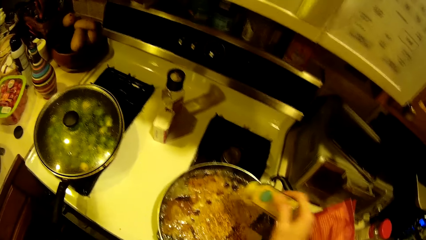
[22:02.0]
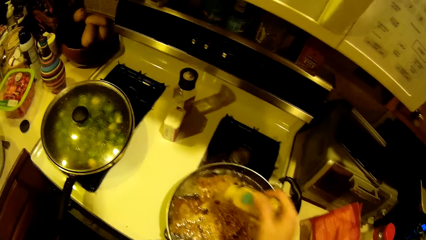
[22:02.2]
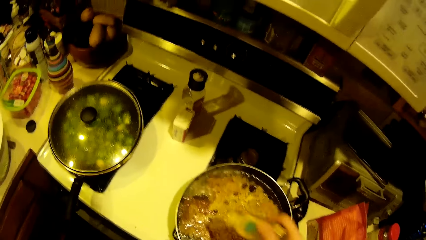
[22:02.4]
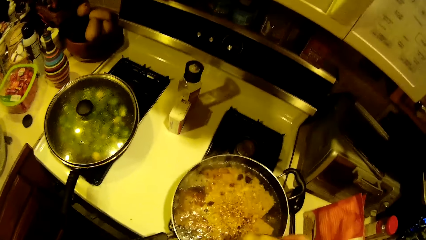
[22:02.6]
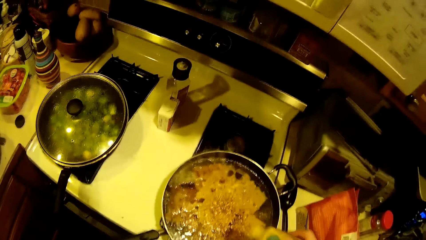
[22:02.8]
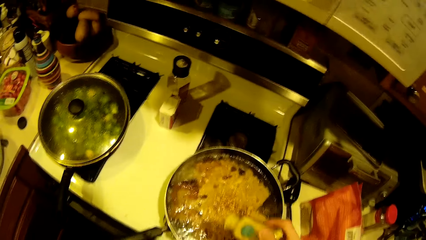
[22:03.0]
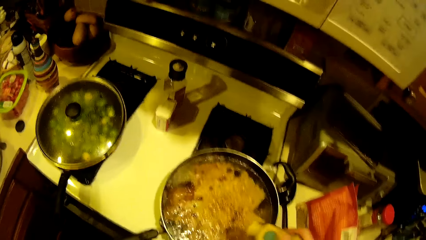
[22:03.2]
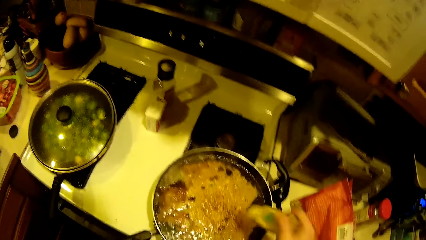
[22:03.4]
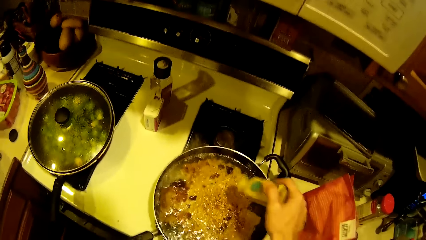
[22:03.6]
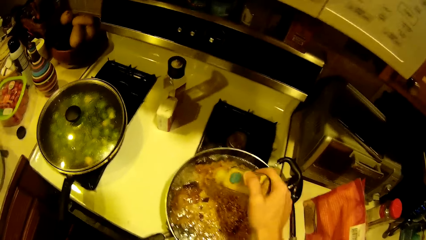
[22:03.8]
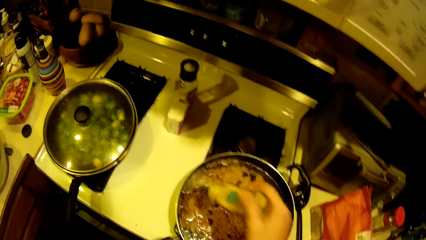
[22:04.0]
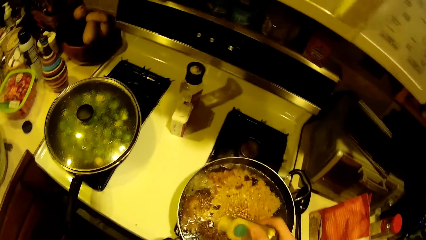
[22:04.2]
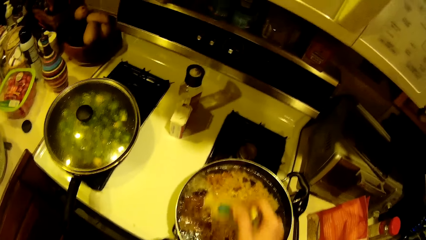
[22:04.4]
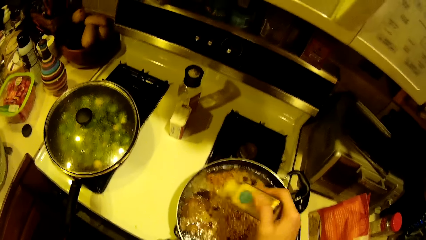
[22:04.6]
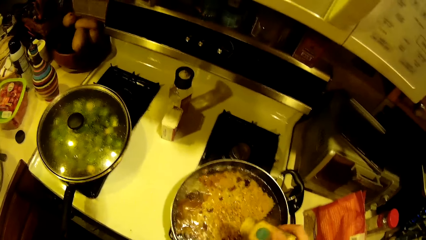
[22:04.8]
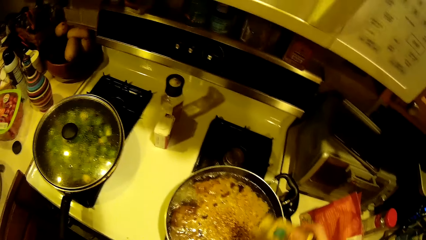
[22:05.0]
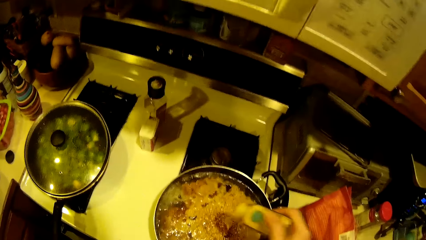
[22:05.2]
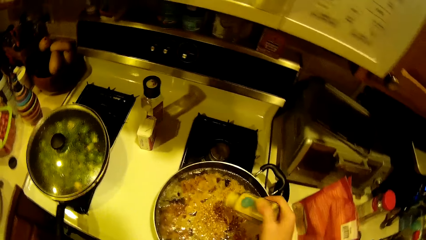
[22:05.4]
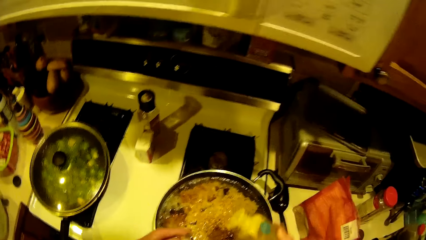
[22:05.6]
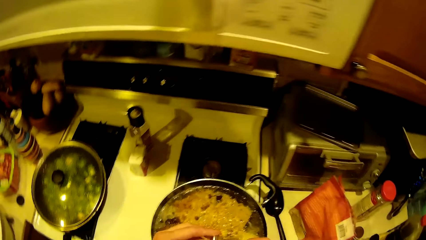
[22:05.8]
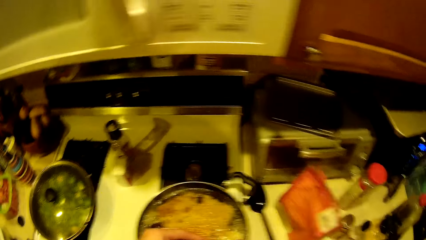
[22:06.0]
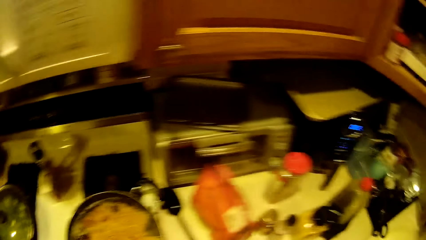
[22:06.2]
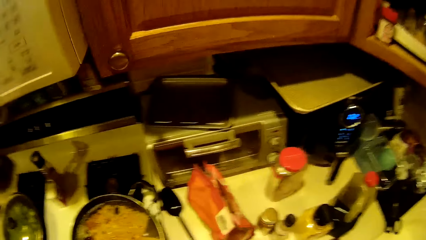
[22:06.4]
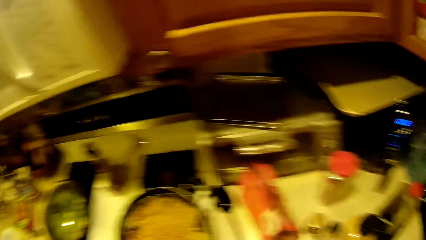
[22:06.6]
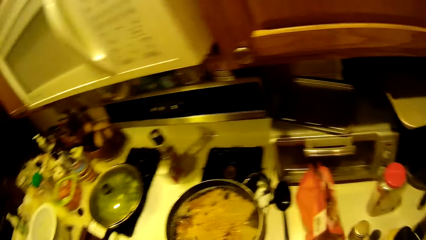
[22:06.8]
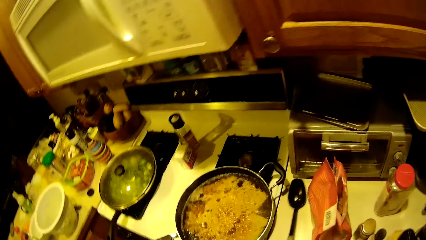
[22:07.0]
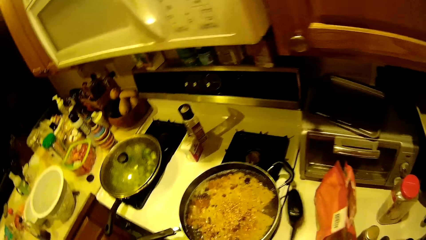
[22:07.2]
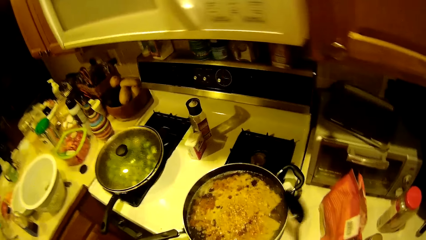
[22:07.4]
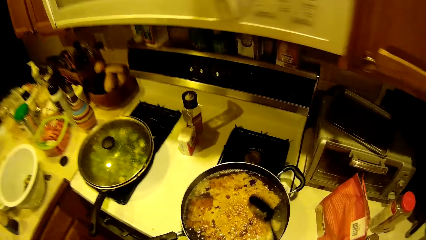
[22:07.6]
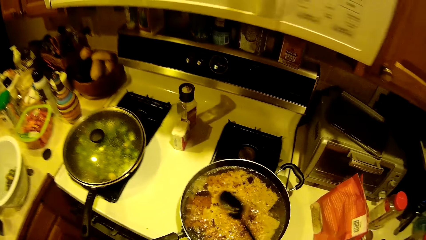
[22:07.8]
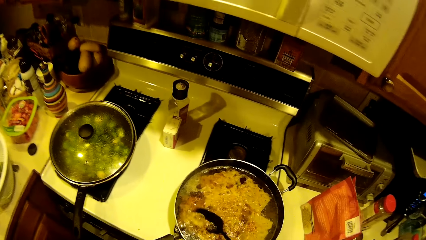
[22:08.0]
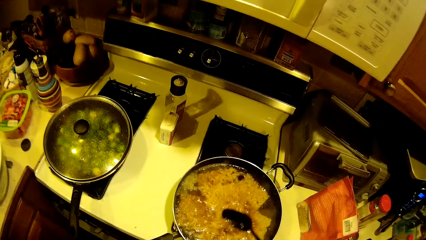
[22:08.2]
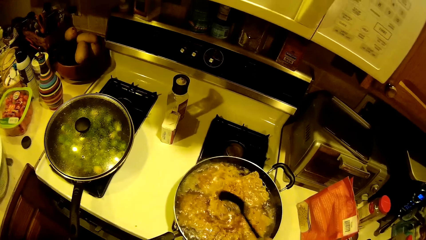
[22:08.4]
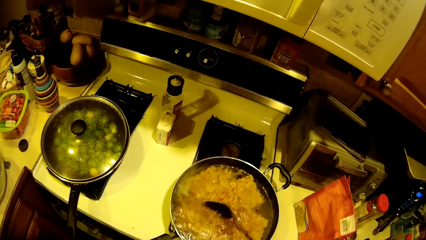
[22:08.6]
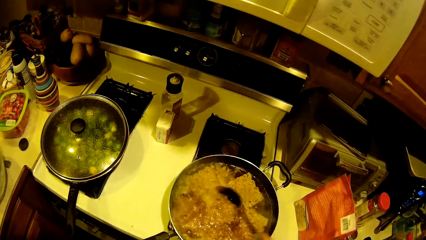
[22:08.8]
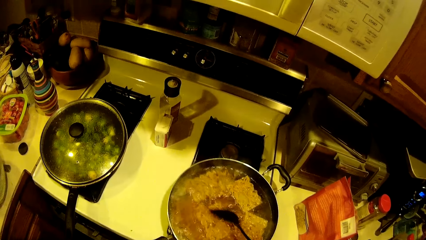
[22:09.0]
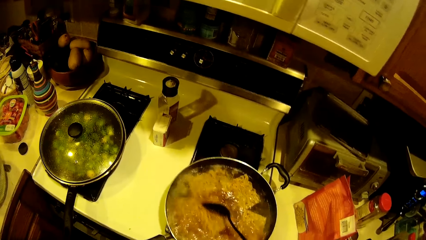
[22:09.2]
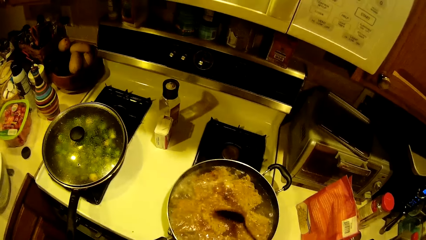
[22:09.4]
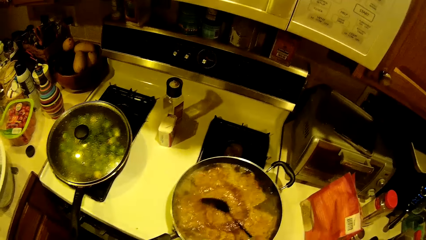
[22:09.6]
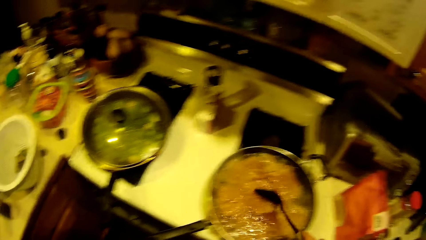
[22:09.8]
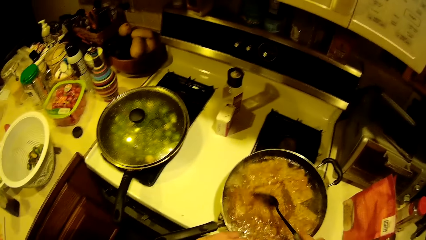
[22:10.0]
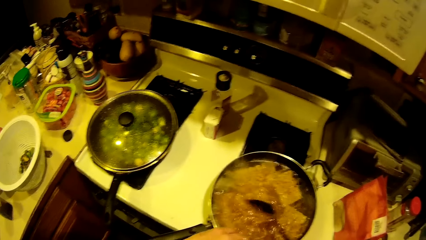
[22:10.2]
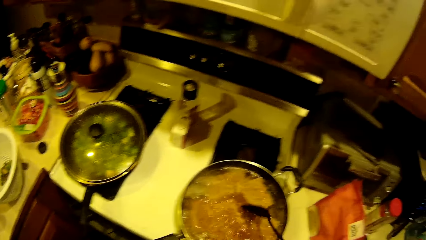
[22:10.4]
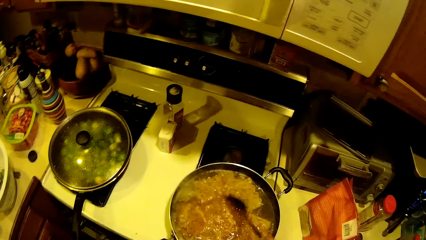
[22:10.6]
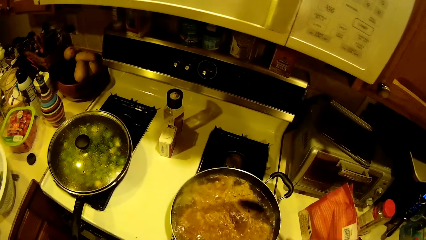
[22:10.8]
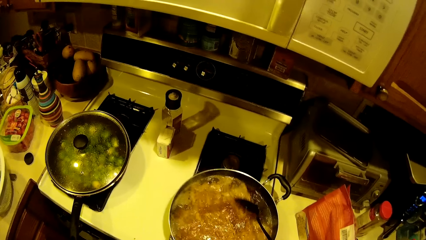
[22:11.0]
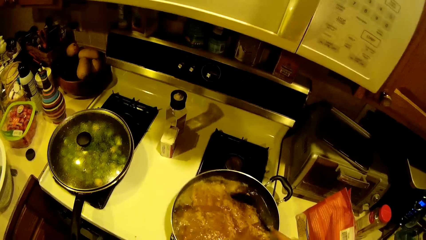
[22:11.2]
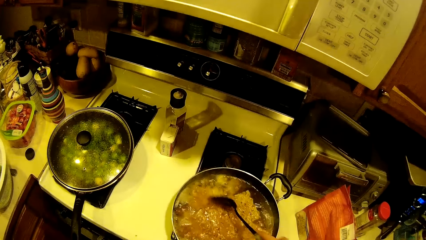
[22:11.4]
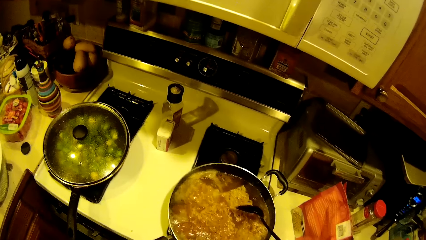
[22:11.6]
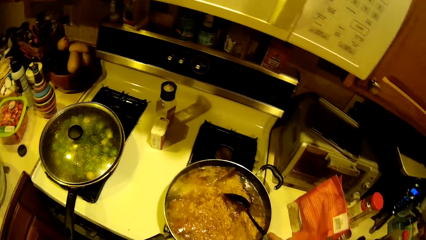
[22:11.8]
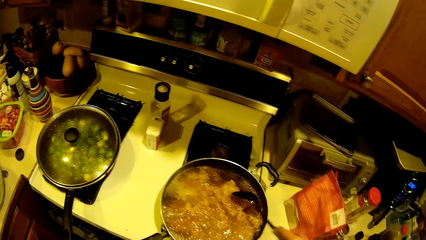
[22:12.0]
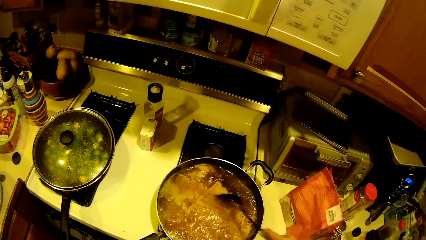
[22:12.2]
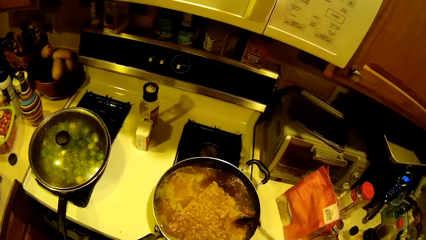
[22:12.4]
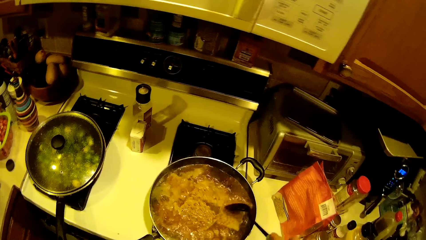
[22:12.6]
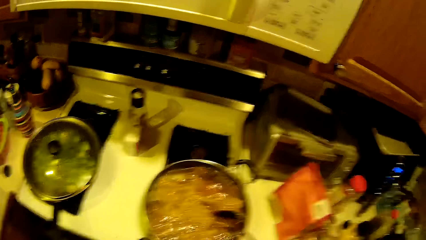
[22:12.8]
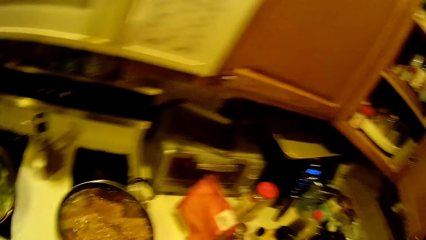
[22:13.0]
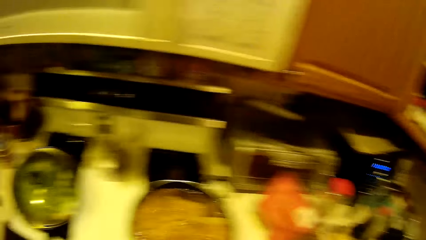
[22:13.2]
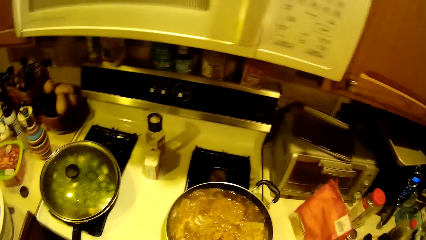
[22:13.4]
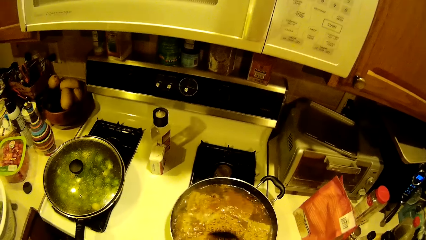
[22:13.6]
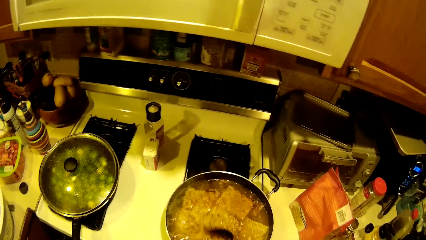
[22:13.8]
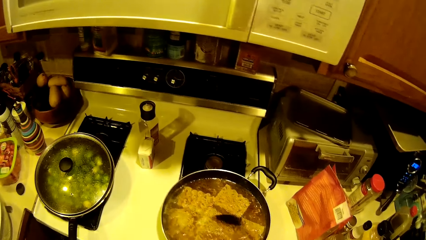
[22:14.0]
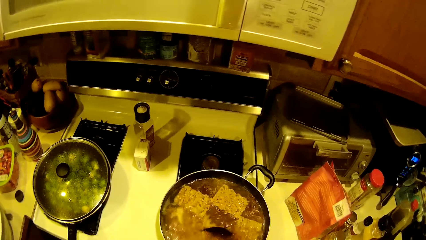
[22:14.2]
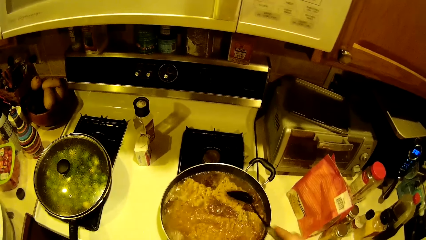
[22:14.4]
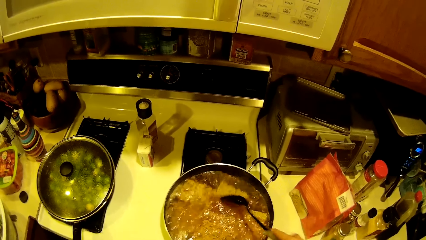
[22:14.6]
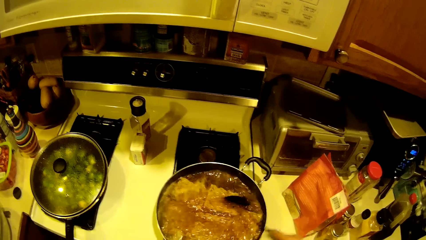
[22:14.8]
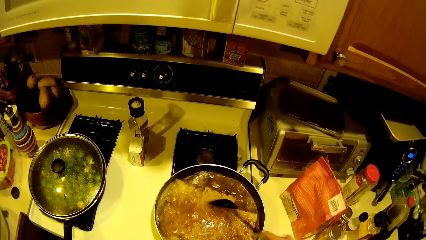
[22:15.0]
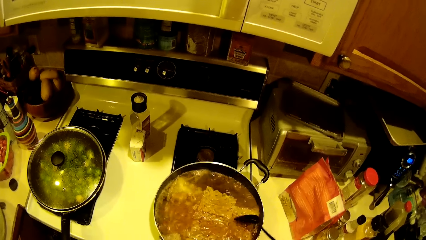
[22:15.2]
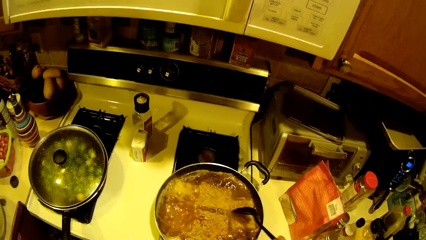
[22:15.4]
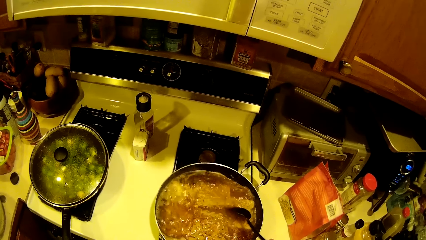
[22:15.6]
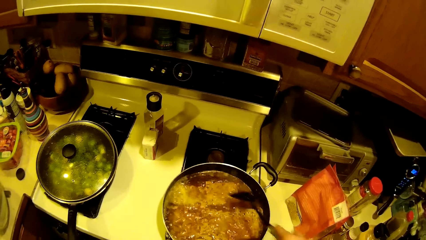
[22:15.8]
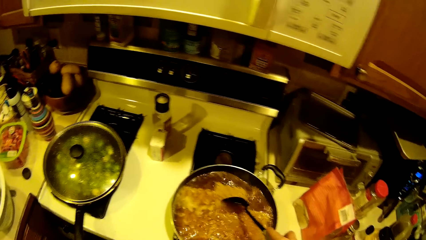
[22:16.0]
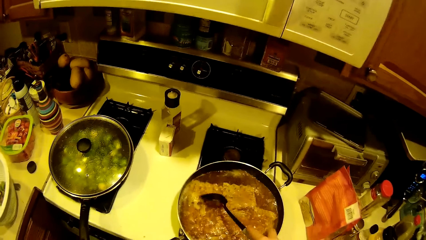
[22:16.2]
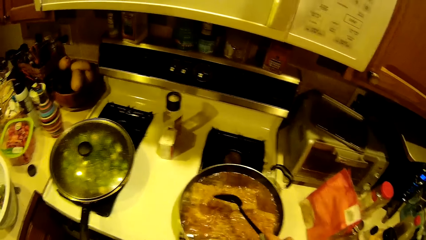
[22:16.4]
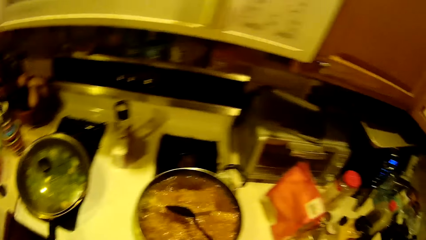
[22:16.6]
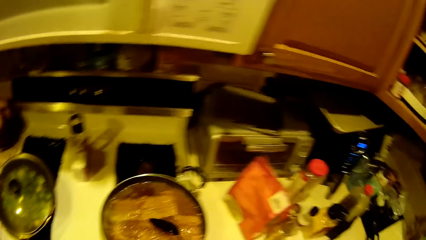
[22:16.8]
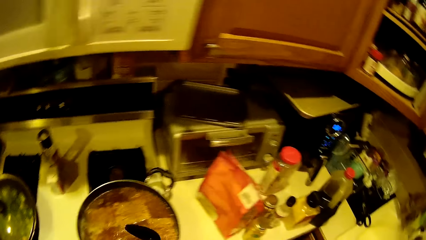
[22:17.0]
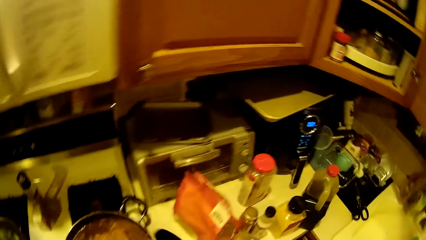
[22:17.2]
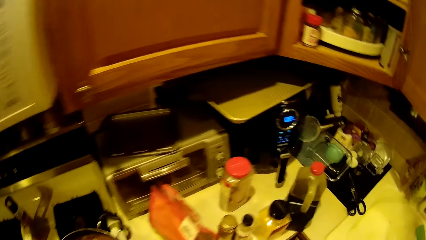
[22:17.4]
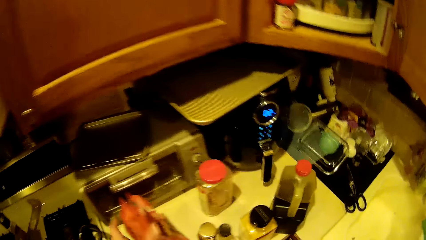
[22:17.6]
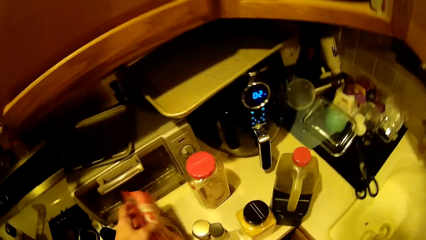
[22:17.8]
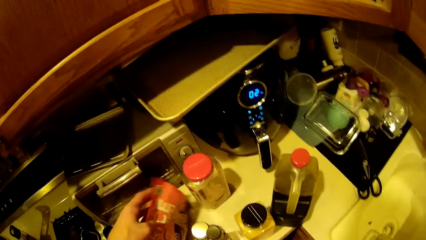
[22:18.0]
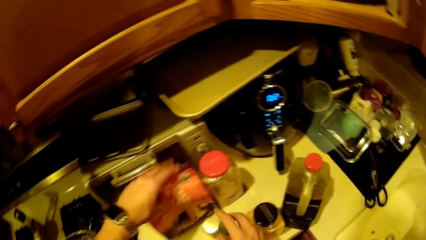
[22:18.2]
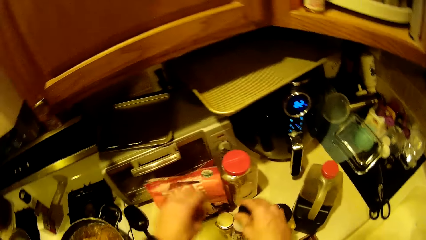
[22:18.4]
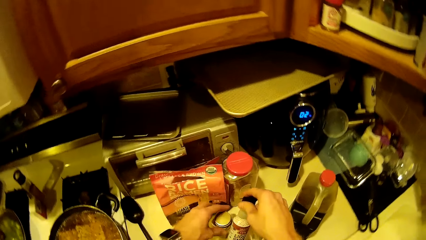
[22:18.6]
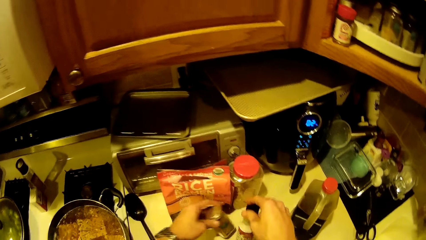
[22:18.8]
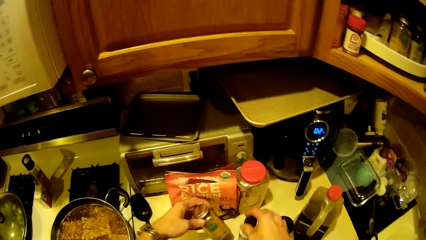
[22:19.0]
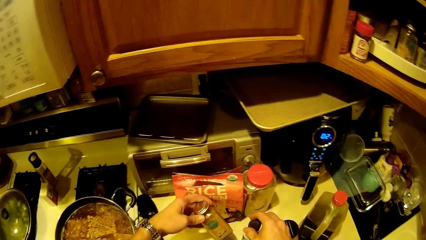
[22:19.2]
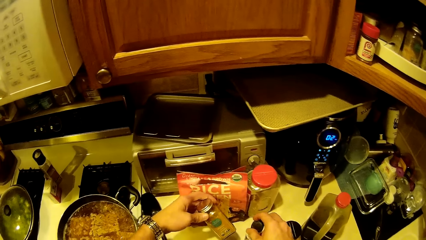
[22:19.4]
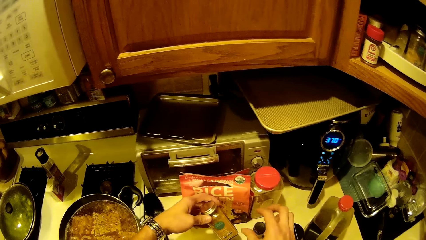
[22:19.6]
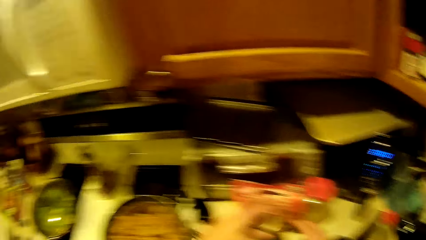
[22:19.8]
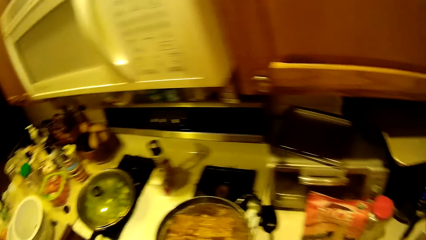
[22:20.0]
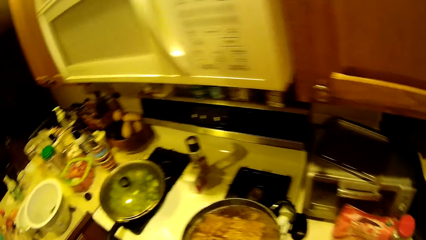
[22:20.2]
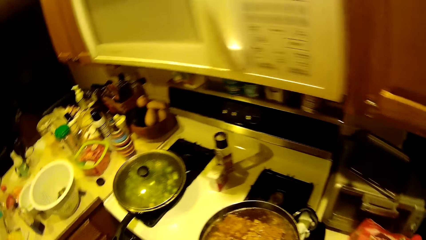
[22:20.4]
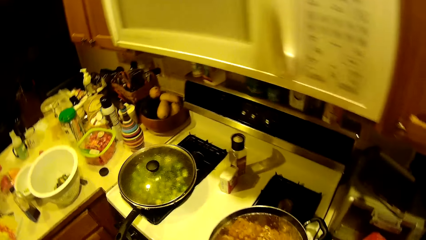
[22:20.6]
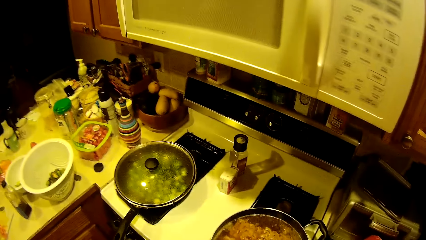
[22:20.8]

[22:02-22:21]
The camera wearer takes the spoon from the worktop. They stir the noodles in the fry pan with the spoon. They put the spoon down on the table, push an ingredient from the table and take a bottle from the worktop.
